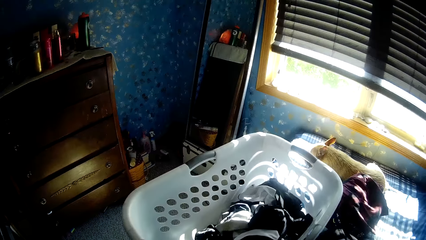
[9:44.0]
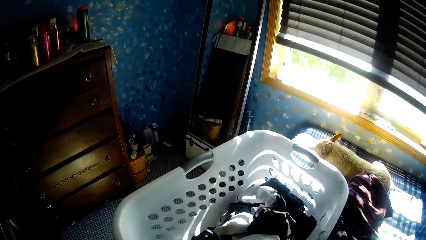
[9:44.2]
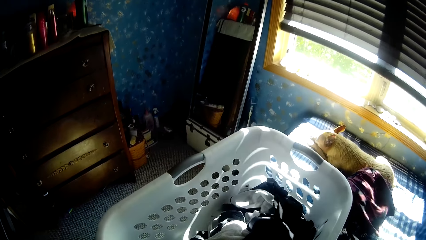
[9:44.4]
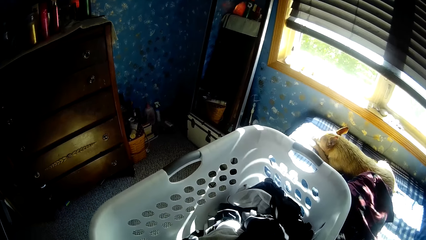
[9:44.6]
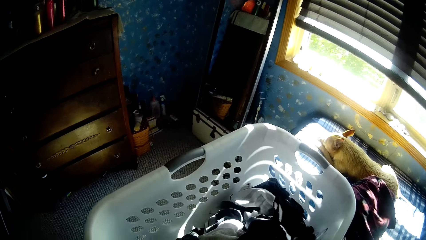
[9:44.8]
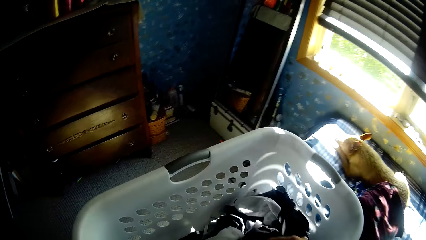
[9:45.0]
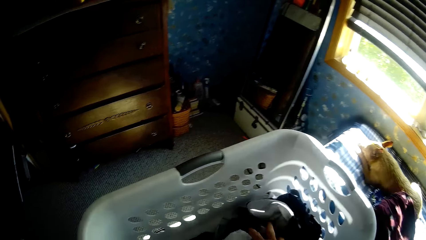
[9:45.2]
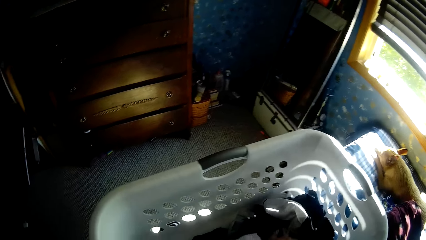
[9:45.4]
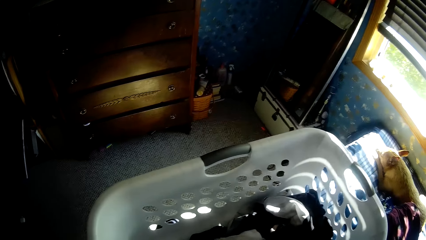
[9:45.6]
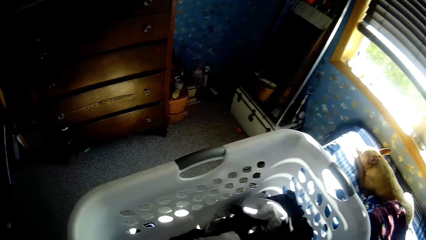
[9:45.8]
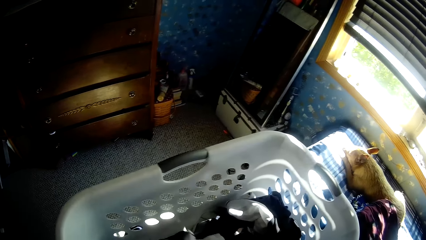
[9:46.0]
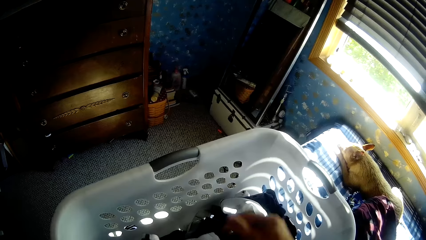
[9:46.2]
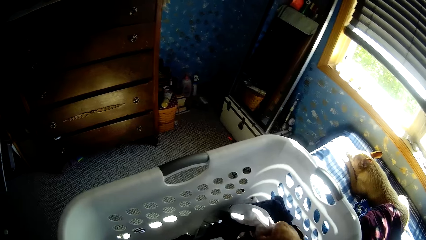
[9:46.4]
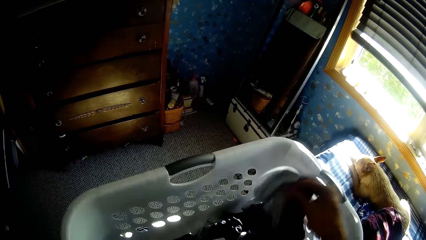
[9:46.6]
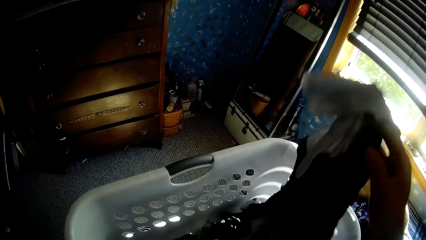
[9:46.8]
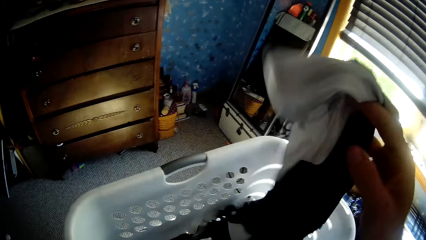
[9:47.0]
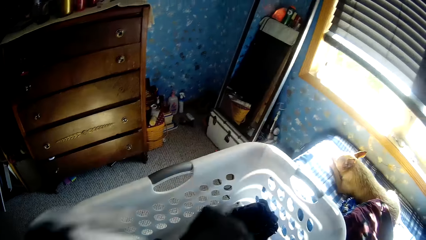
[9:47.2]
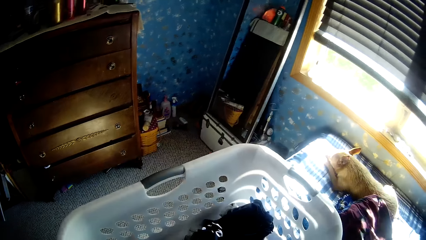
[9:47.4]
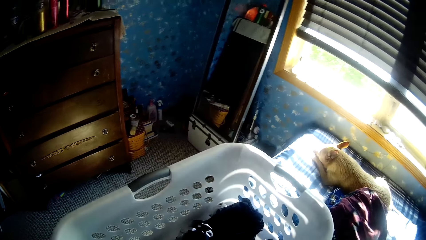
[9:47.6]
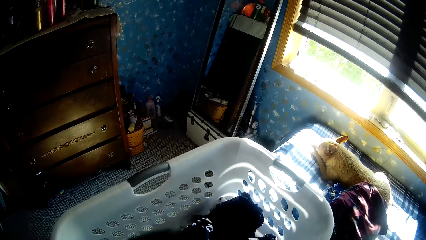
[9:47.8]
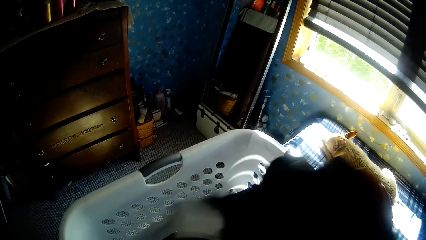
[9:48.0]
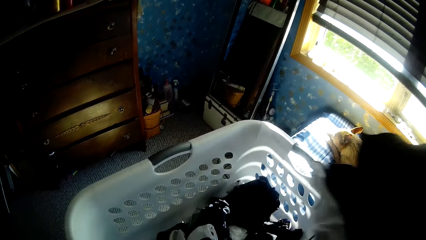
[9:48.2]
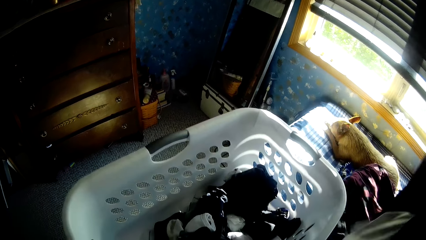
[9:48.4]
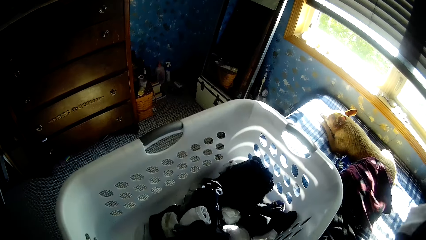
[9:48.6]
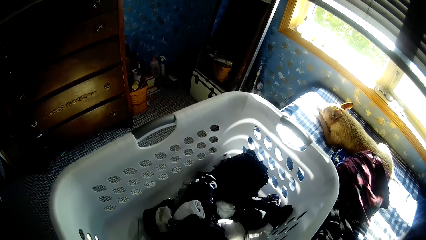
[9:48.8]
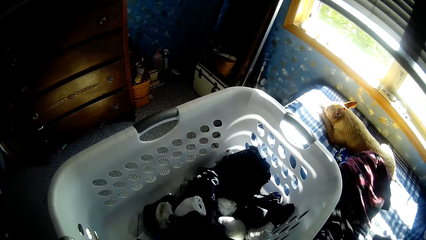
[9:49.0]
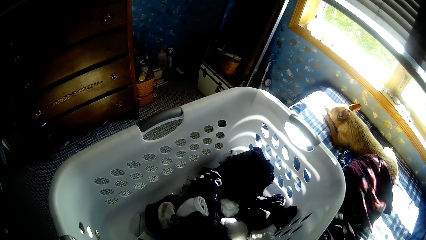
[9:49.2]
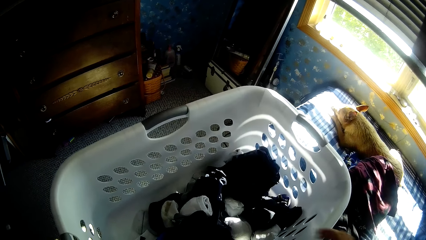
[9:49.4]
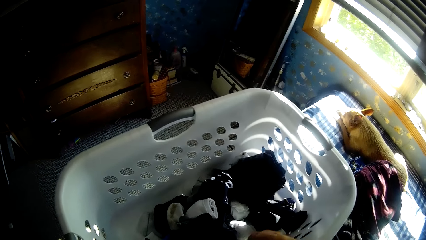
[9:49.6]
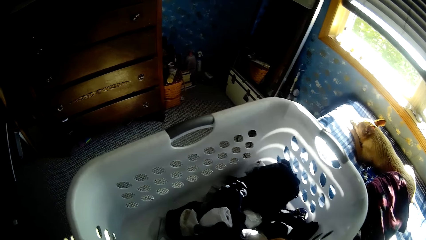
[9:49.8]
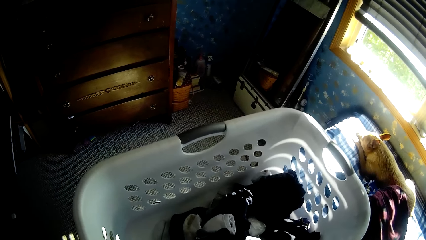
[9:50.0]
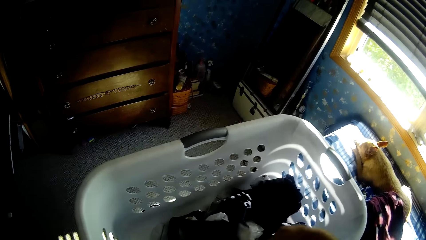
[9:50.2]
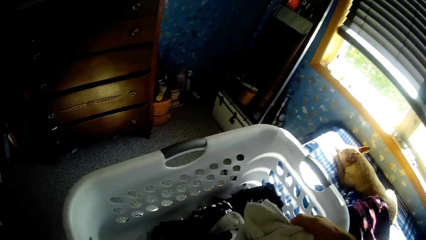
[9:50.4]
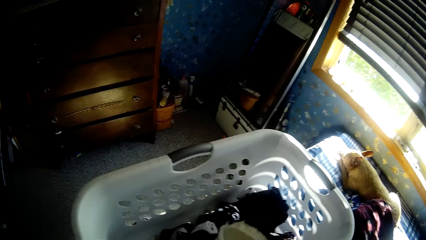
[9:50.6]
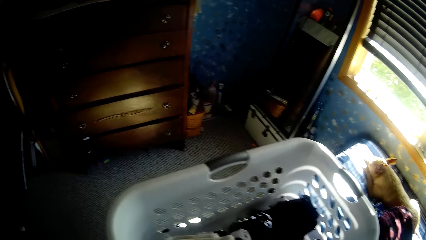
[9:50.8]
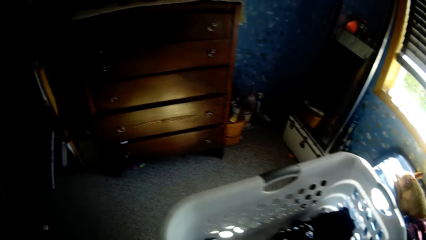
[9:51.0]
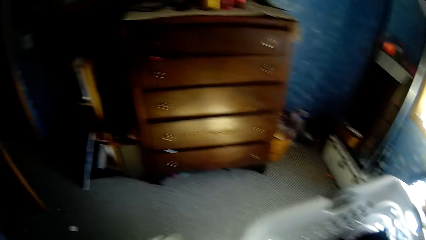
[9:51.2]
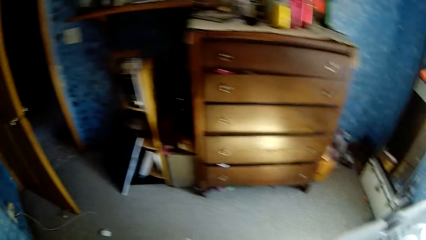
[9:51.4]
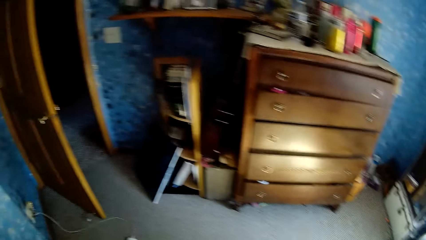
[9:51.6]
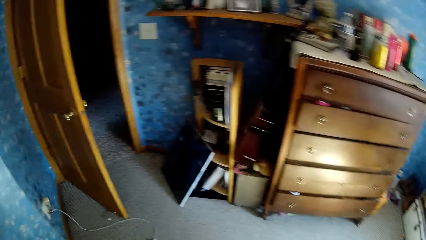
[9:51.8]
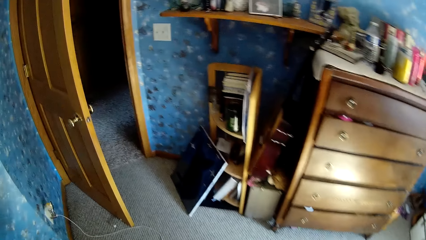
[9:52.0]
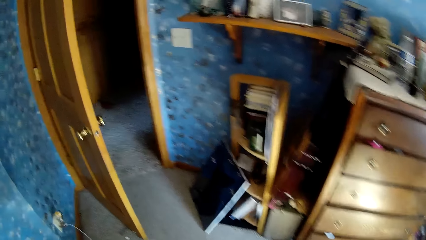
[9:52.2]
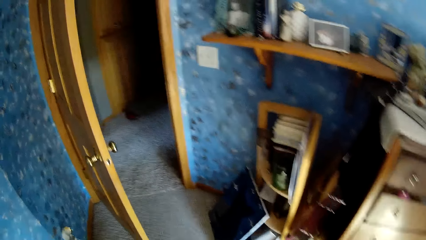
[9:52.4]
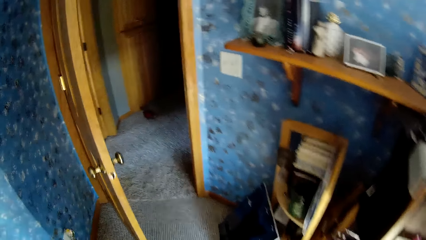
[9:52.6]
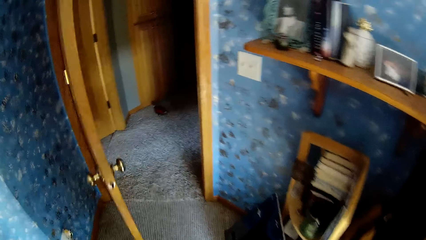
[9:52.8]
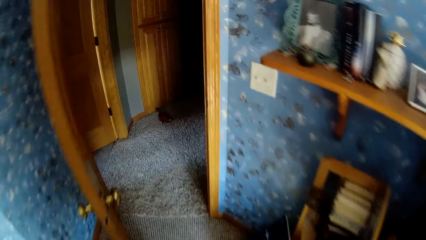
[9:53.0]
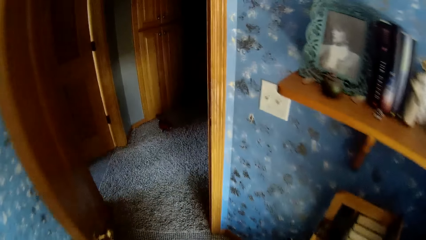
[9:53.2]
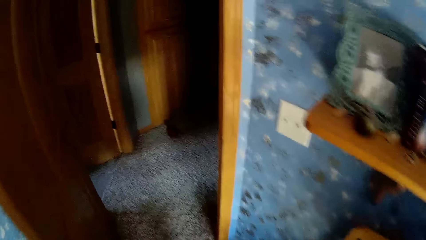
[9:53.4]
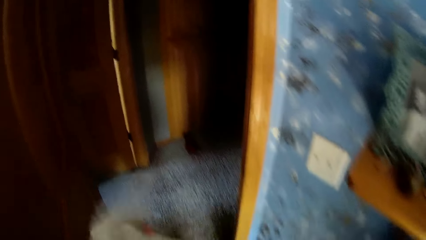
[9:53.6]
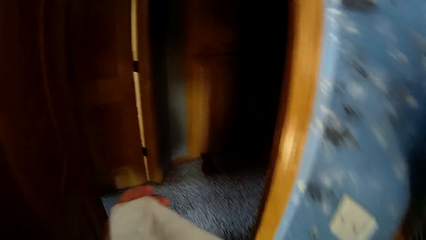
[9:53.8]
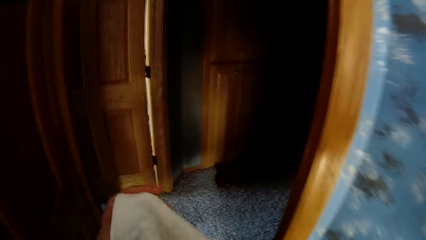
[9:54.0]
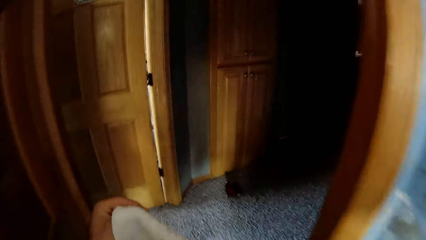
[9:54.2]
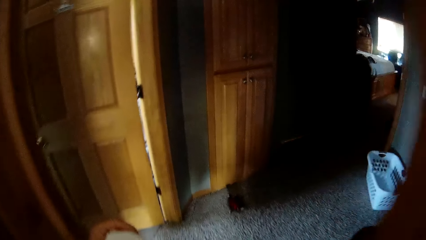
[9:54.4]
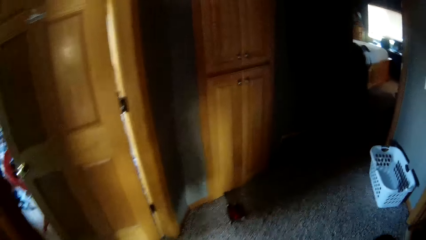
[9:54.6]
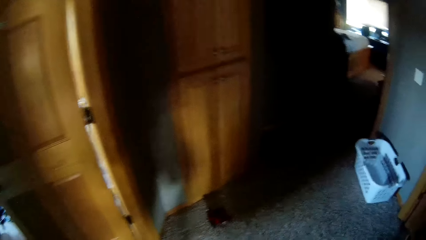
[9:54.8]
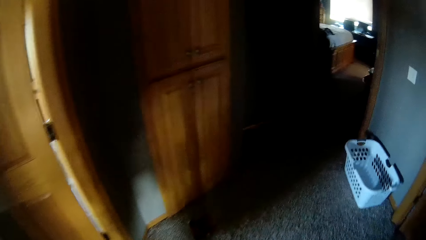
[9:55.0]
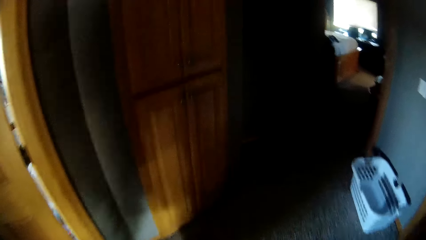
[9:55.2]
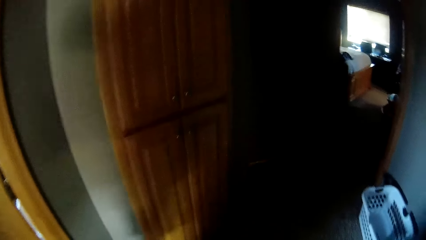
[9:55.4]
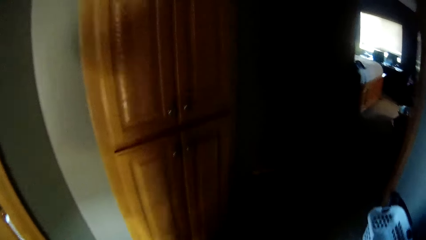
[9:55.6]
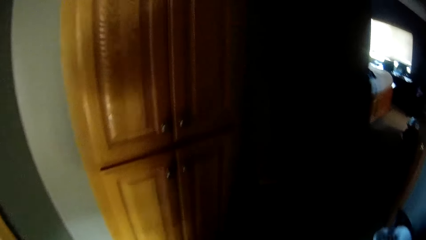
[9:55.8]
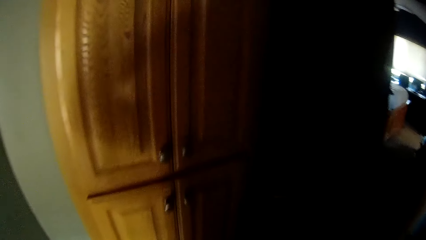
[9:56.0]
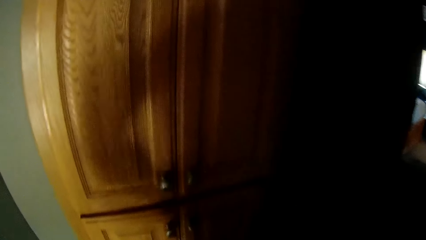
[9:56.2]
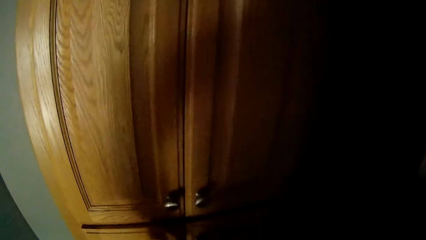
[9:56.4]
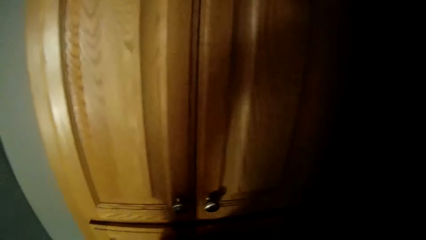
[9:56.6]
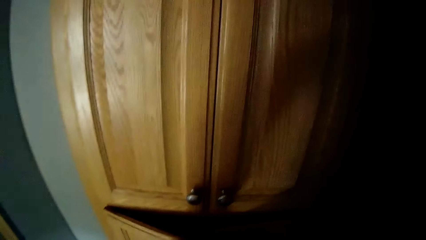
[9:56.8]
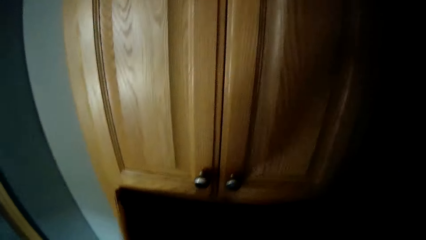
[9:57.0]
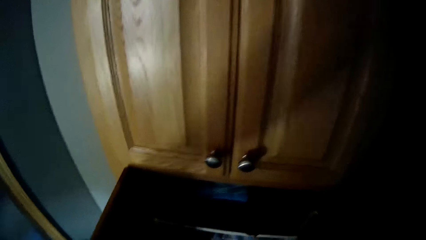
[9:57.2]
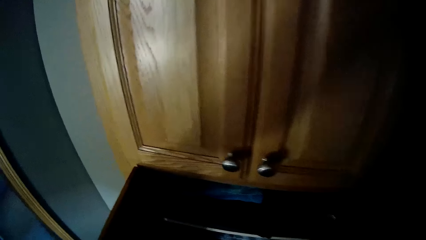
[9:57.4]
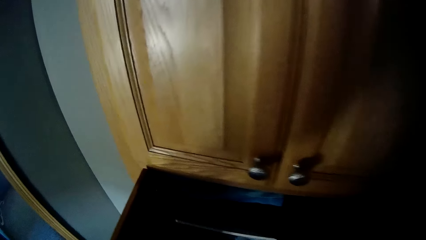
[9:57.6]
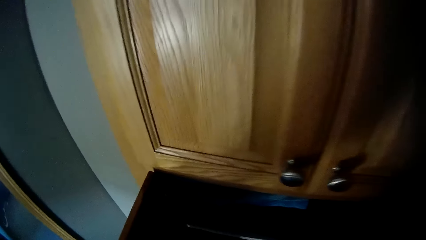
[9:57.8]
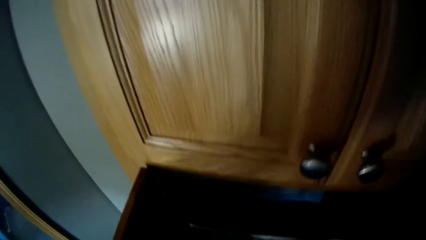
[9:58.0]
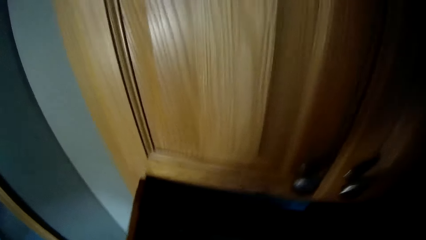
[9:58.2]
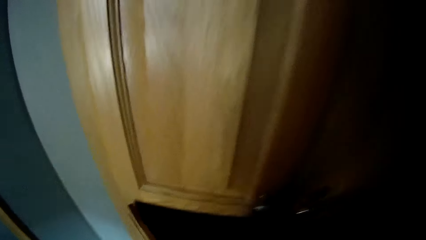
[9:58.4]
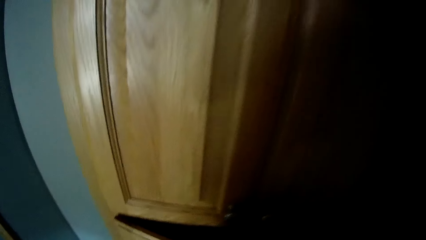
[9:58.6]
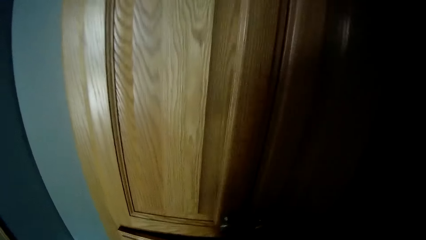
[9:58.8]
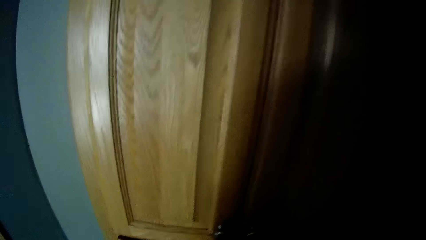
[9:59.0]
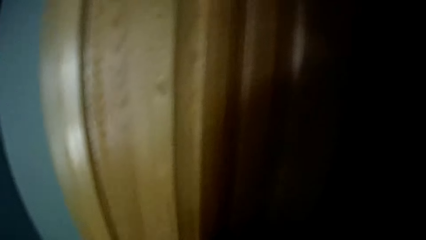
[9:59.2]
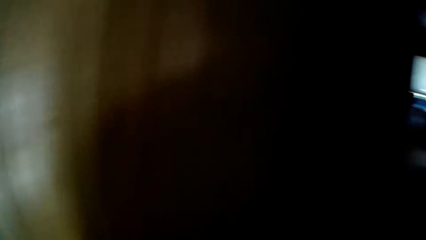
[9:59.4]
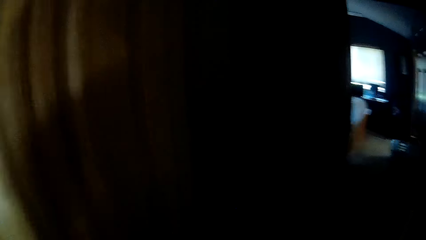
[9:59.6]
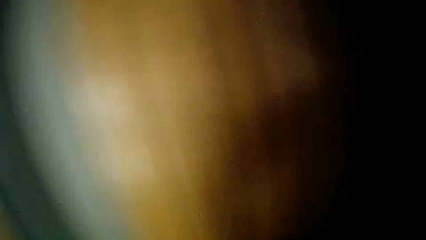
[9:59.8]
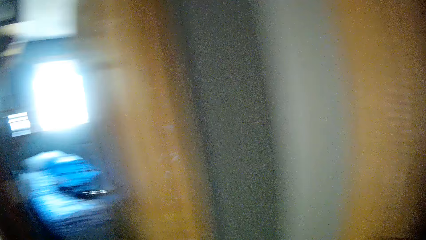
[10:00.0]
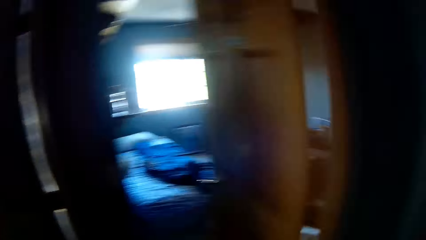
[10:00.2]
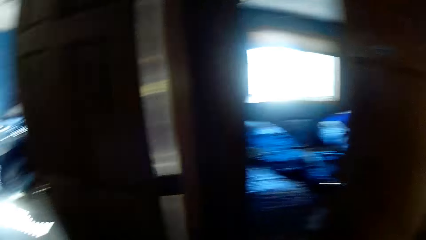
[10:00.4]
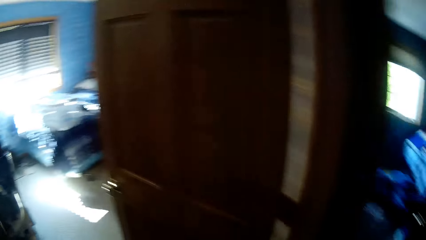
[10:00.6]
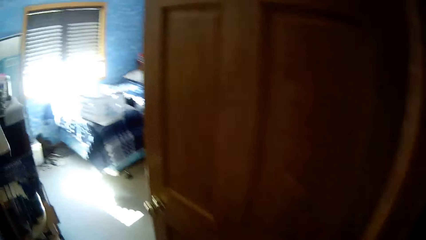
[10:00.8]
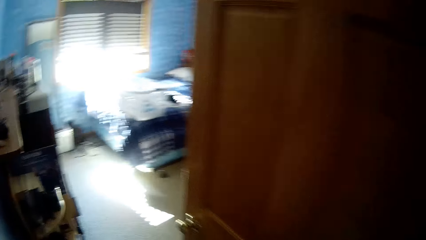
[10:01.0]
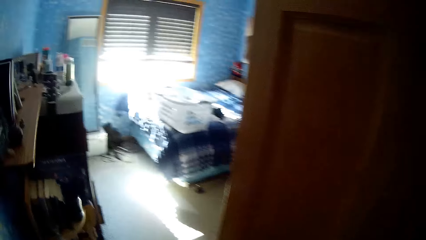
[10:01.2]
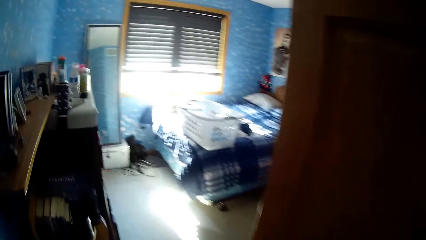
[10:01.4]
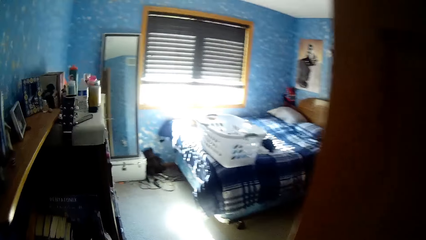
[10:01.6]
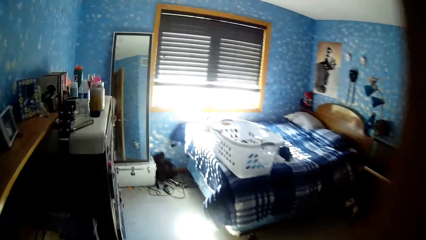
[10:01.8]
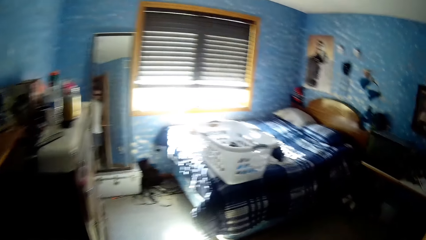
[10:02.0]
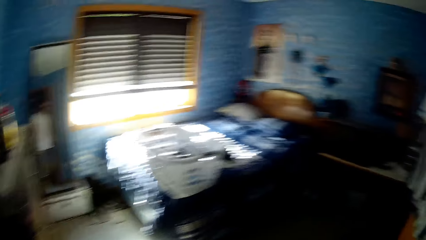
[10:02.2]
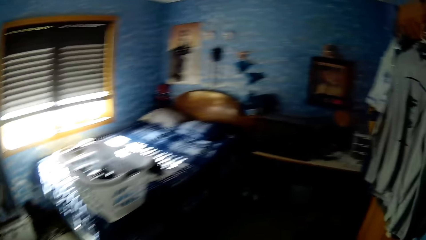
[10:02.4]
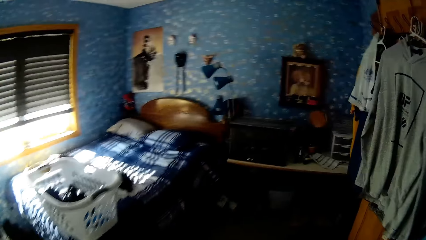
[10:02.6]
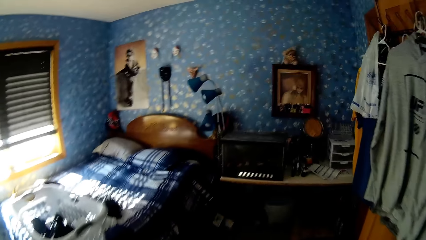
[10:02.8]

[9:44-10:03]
The camera wearer pulls the bucket. They touch the clothes in the bucket. They pick up clothes from the bucket. They walk around. They open the cupboard. They close the cupboard. They walk around.
